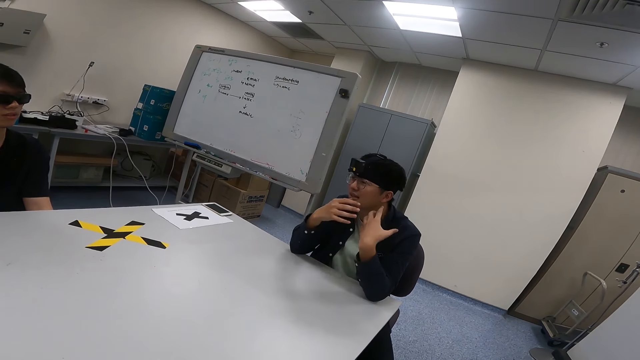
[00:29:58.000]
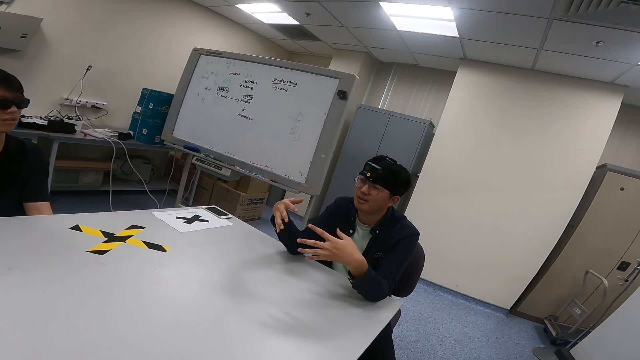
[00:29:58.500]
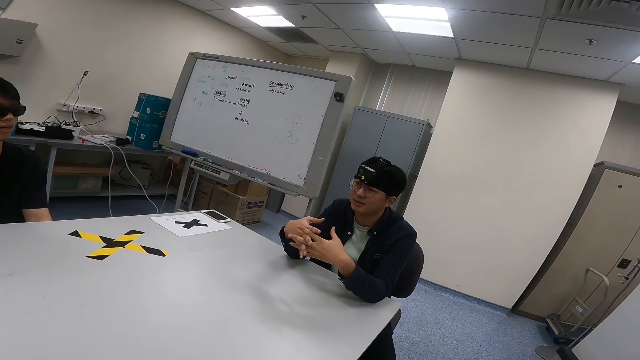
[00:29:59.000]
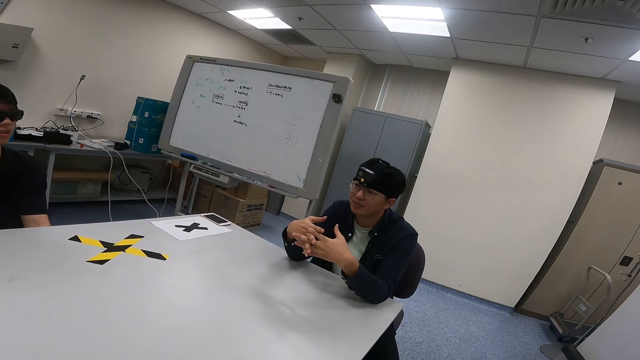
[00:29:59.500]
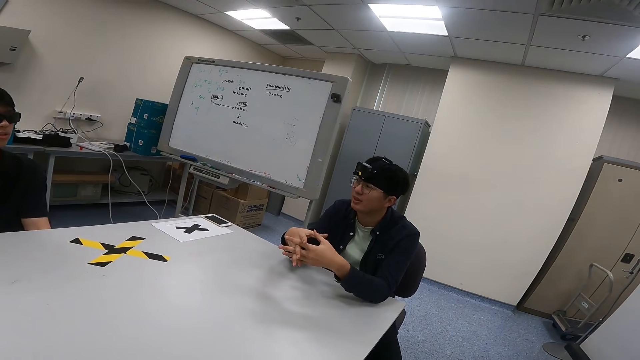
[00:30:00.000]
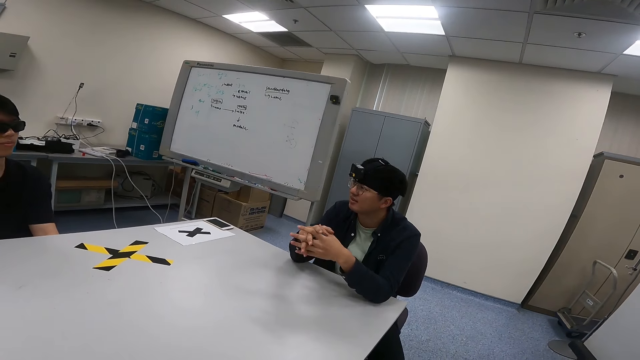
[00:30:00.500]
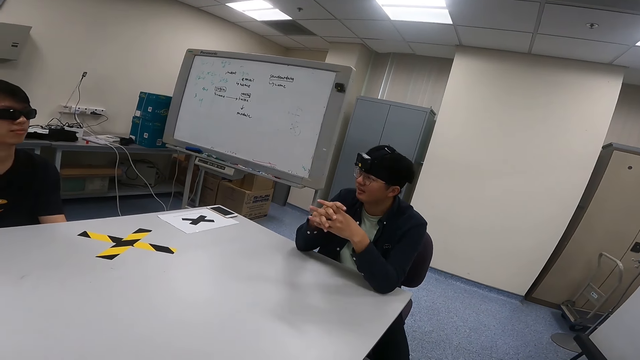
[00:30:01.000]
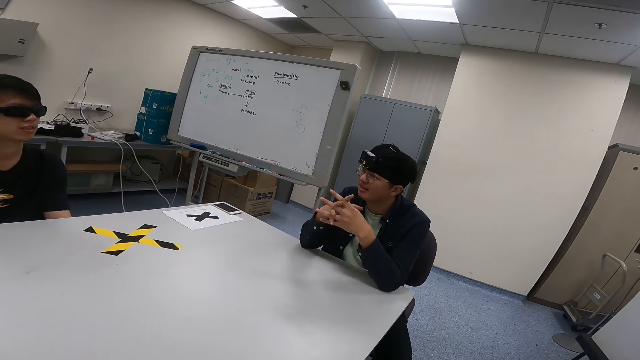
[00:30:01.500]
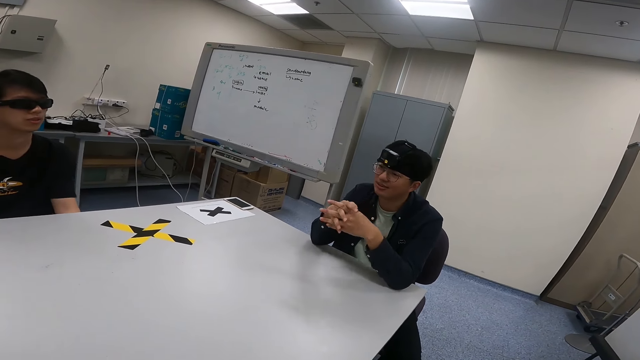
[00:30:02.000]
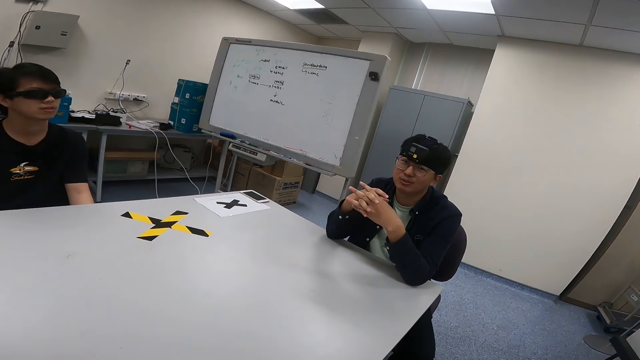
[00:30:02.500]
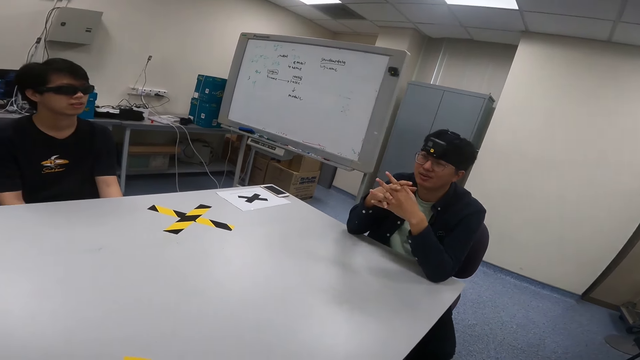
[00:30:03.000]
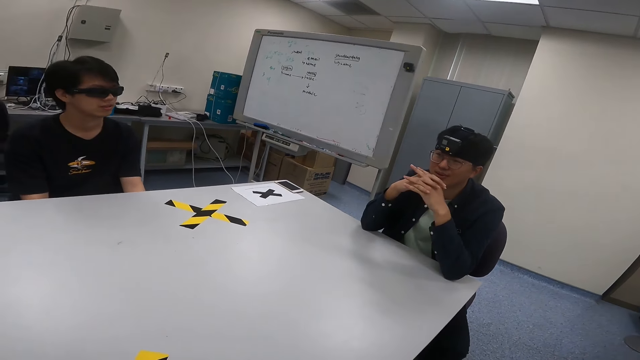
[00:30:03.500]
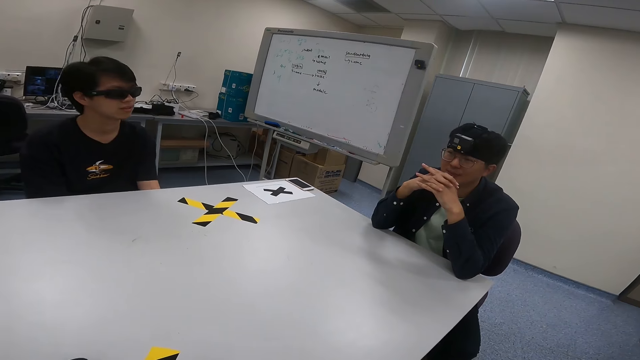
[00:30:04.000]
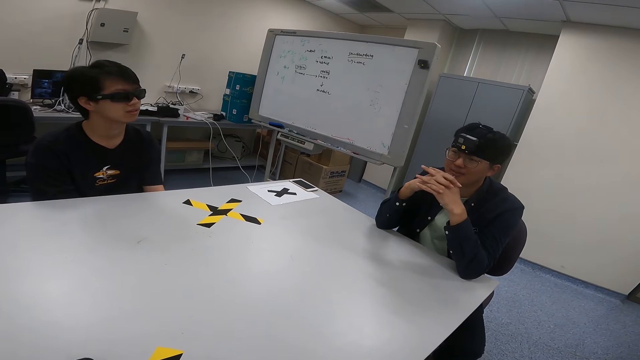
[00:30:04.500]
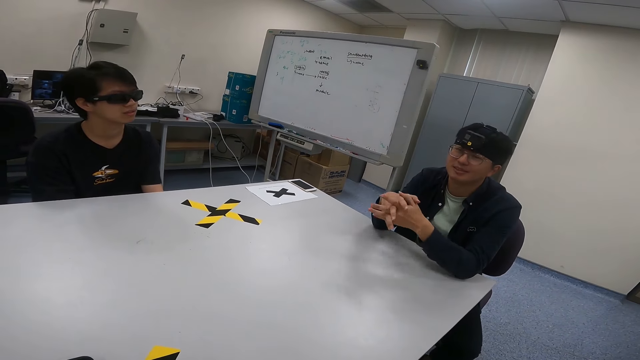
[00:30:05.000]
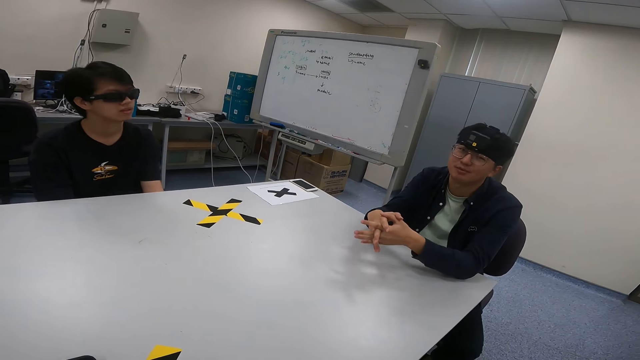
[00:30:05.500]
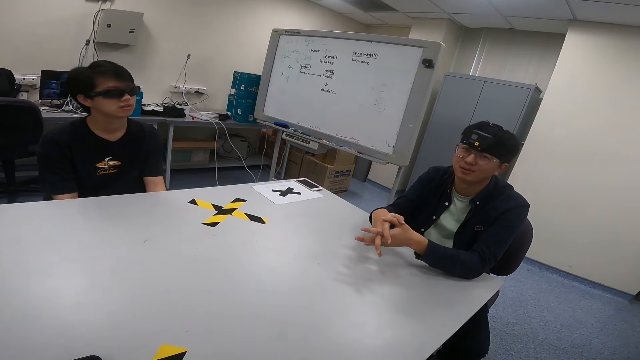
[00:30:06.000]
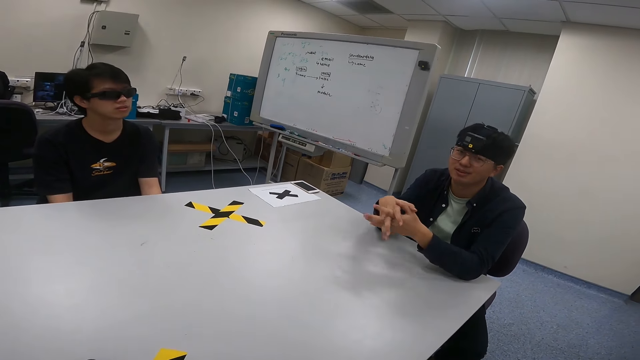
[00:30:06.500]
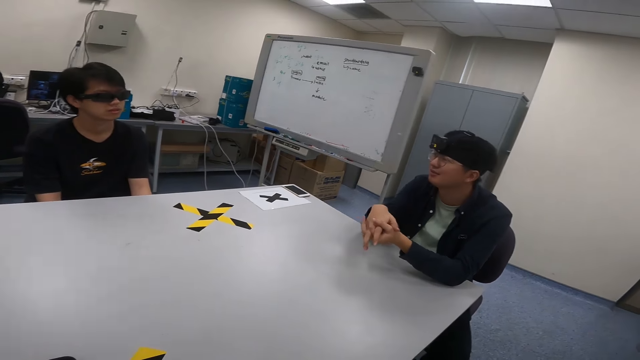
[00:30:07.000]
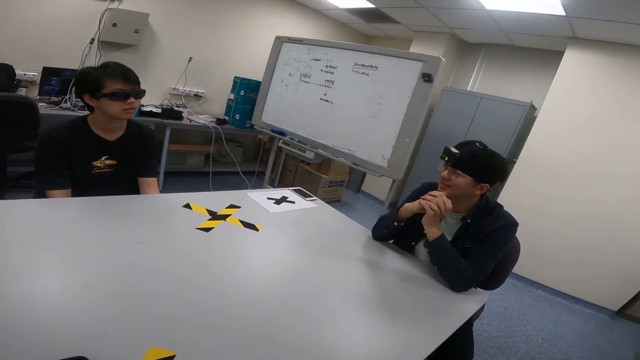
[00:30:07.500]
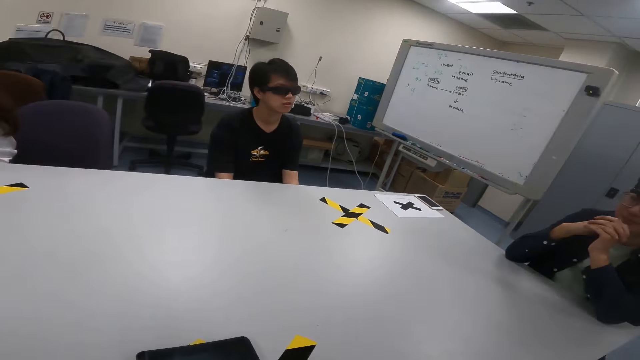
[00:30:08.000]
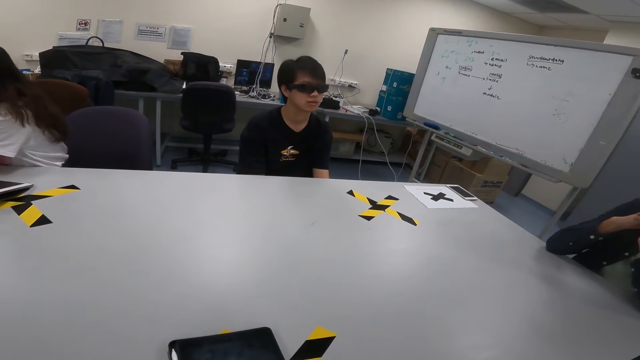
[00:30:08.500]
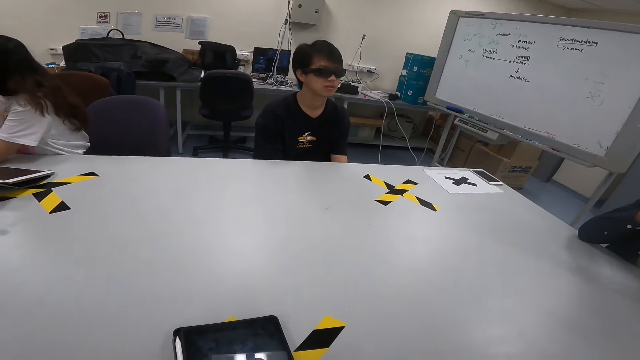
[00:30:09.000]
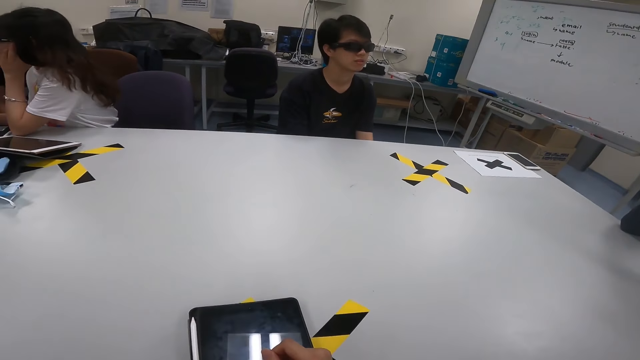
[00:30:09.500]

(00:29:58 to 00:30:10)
A man moves the hands. Another man swings with a chair. The first man holds both hands together. The other man nods the head. The first man turns to the side. The camera wearer turns to the side.

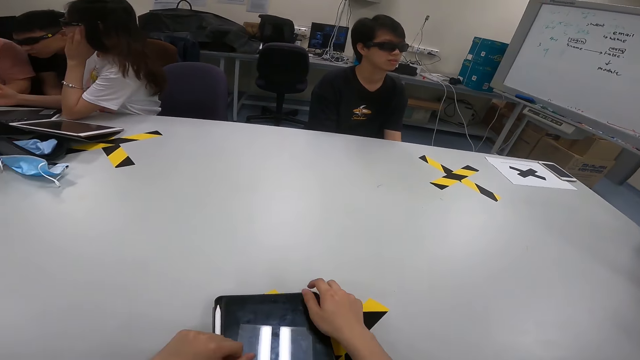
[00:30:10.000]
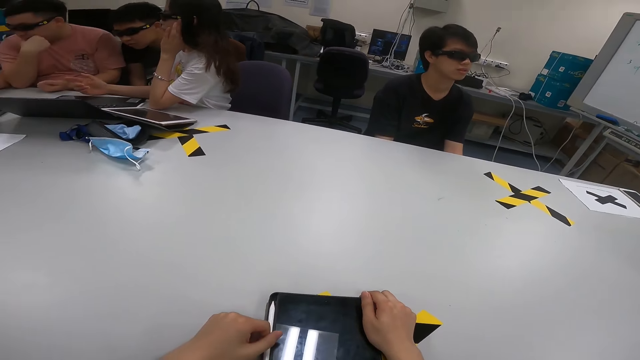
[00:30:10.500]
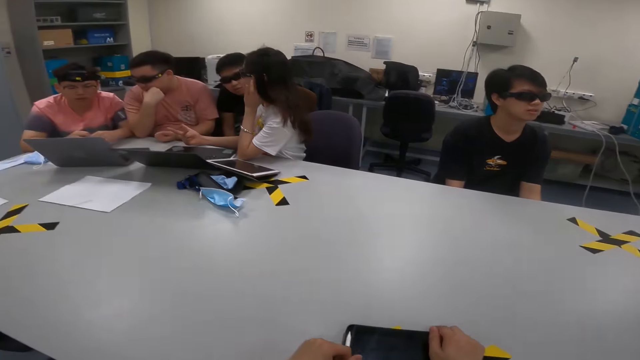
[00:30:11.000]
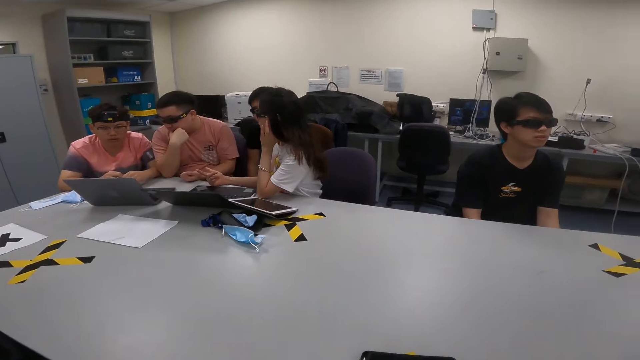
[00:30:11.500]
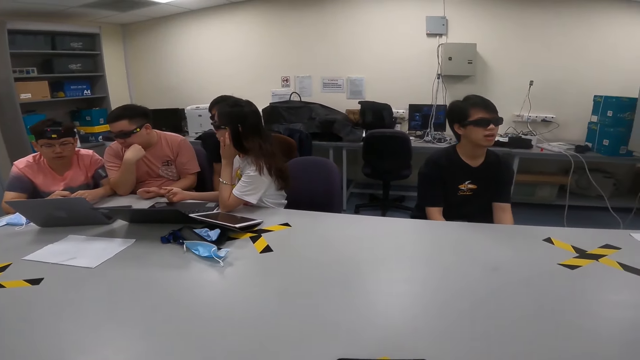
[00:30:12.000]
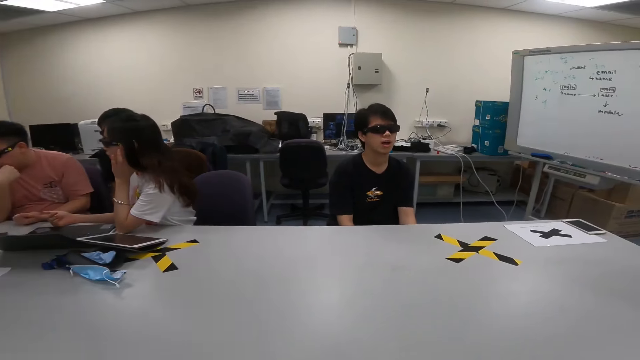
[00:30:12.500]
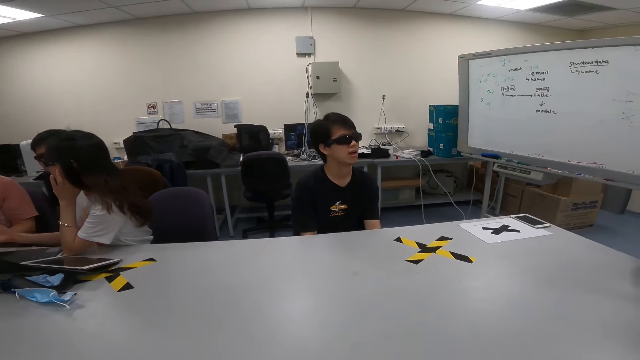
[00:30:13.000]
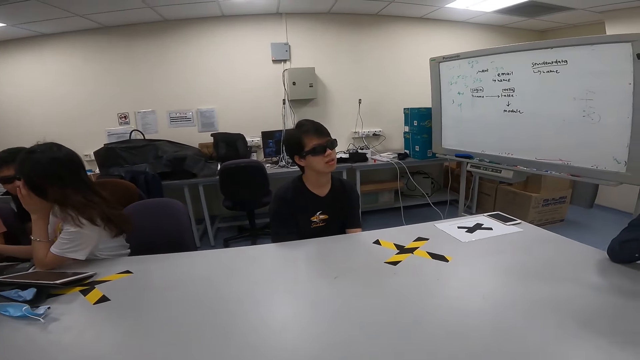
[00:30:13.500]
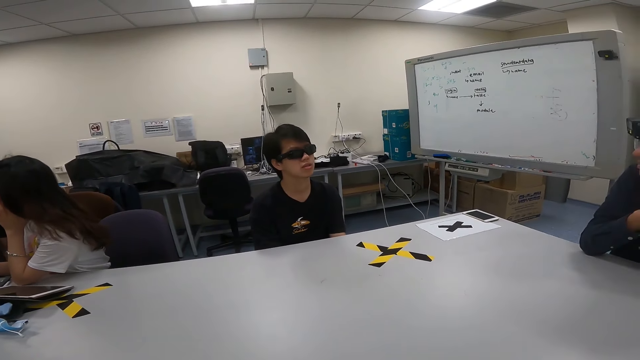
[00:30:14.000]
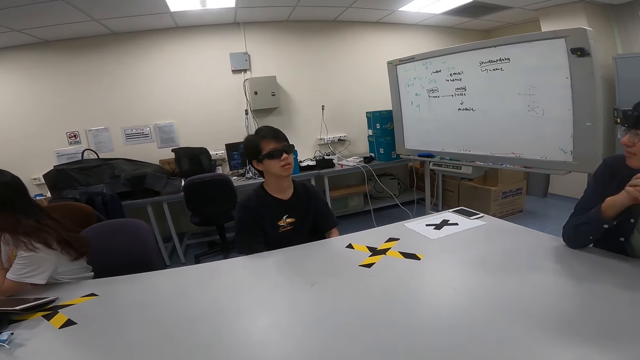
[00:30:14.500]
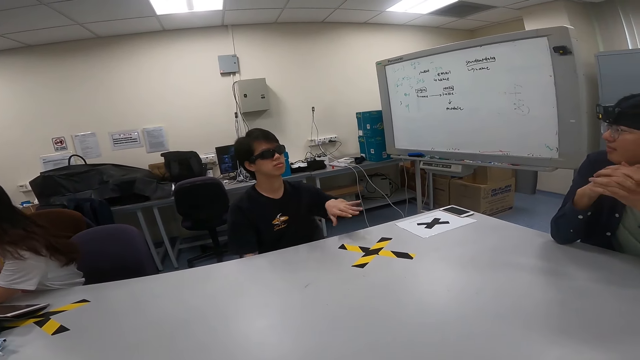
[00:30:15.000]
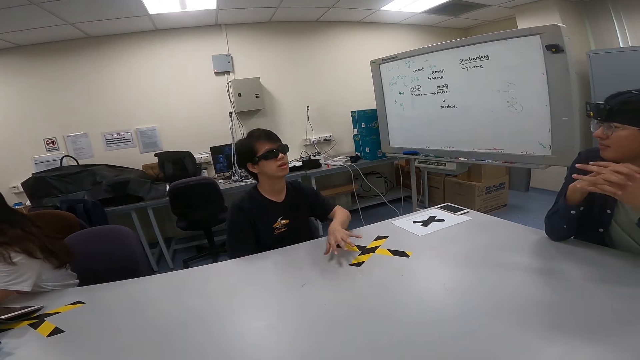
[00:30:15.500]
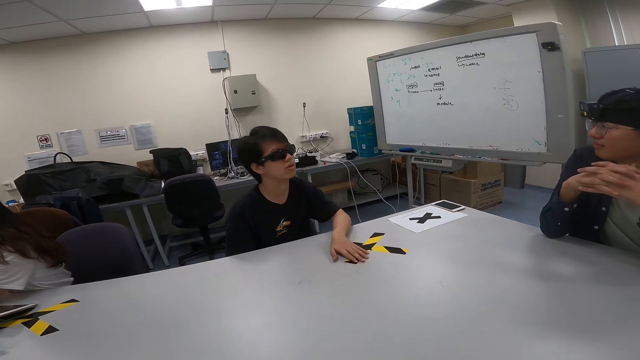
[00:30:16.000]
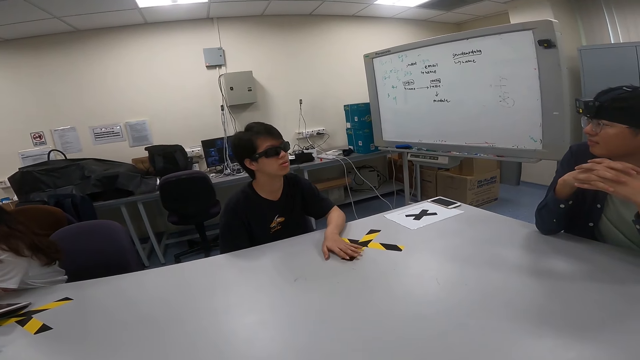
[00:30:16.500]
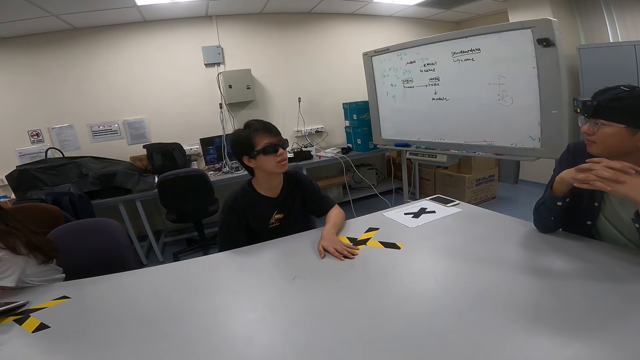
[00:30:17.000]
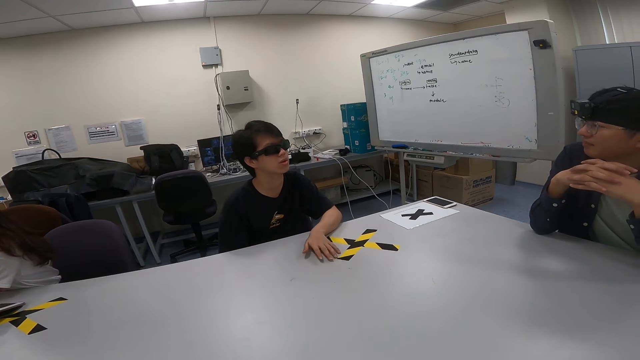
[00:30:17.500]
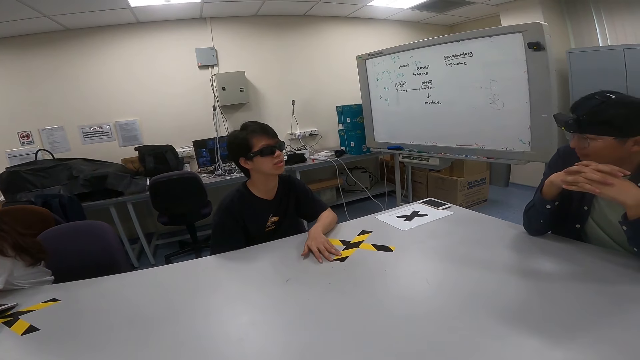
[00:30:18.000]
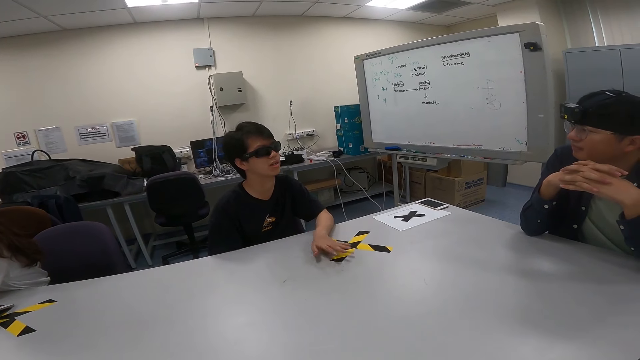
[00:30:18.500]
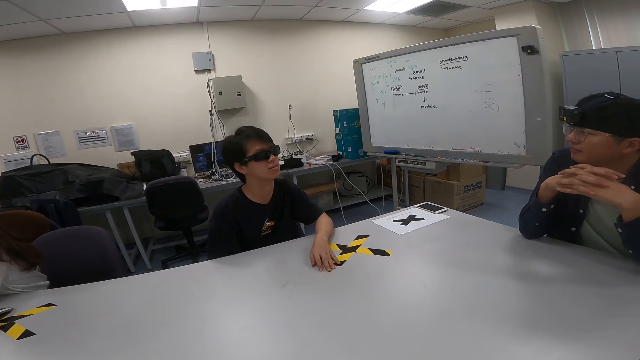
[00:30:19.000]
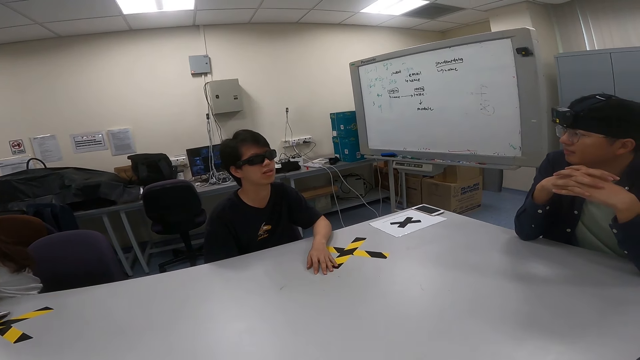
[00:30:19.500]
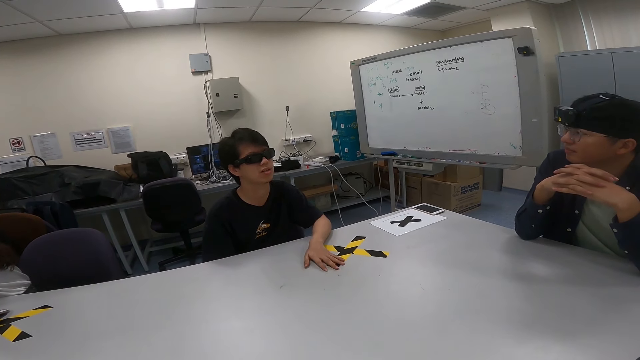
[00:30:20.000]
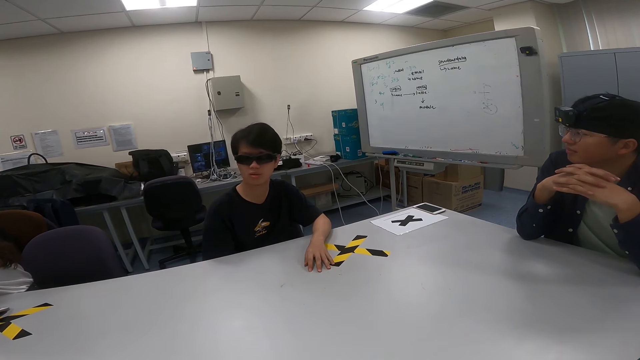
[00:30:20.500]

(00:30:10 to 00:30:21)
The camera wearer uses the phone. They hold the phone on the table. They turn to the side. They look around. A man dialogs with another man. A man moves the hand and puts the hand on the table. Another man nods the head.
